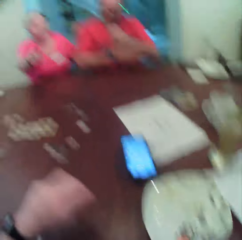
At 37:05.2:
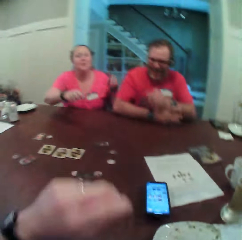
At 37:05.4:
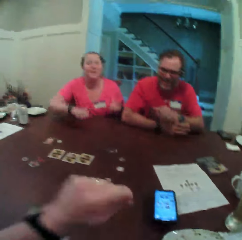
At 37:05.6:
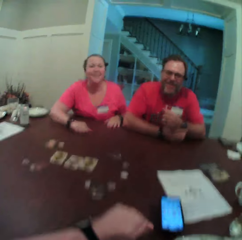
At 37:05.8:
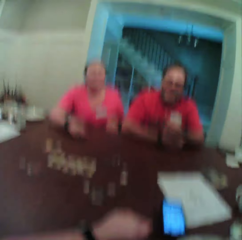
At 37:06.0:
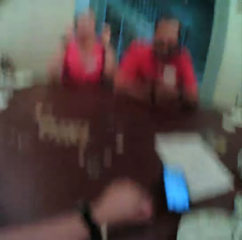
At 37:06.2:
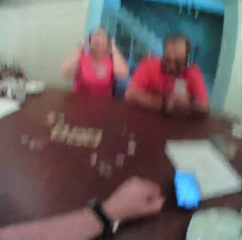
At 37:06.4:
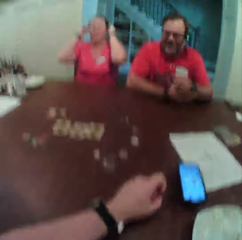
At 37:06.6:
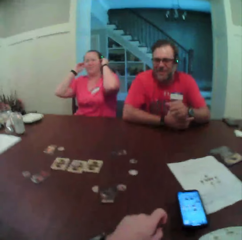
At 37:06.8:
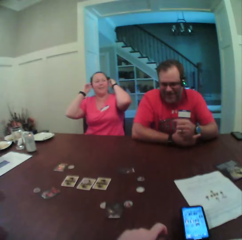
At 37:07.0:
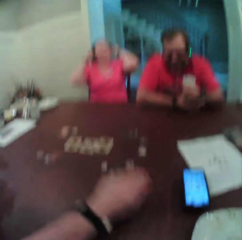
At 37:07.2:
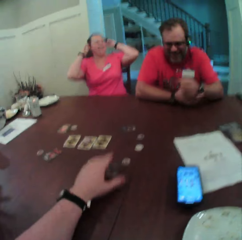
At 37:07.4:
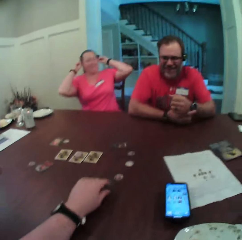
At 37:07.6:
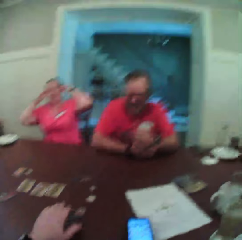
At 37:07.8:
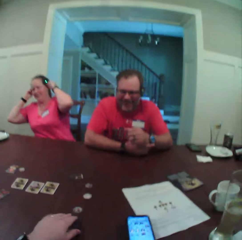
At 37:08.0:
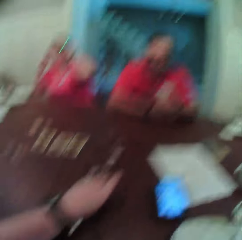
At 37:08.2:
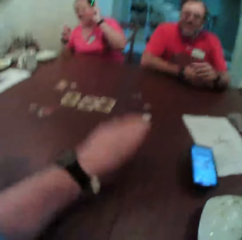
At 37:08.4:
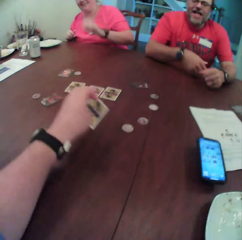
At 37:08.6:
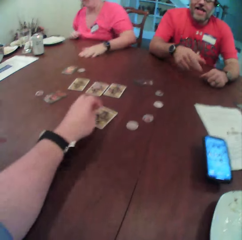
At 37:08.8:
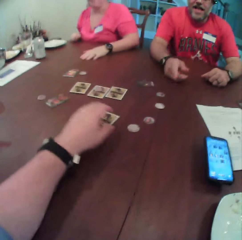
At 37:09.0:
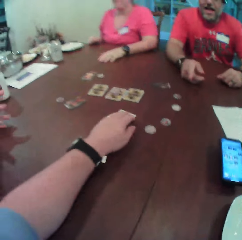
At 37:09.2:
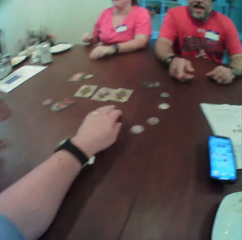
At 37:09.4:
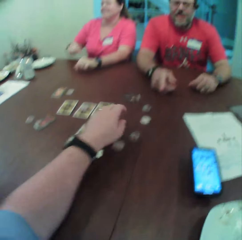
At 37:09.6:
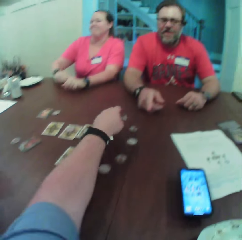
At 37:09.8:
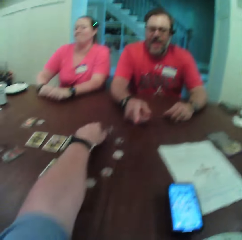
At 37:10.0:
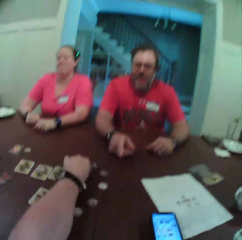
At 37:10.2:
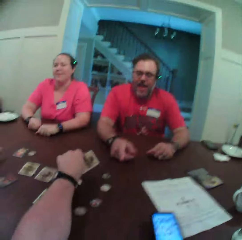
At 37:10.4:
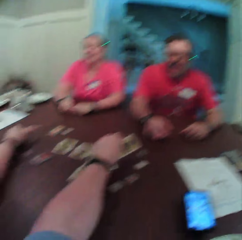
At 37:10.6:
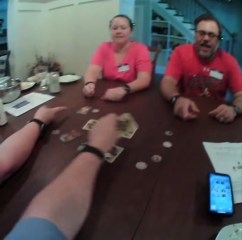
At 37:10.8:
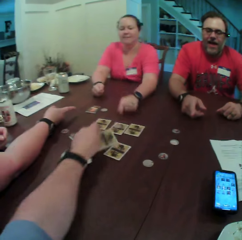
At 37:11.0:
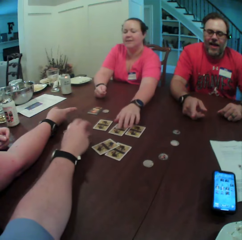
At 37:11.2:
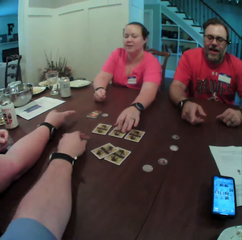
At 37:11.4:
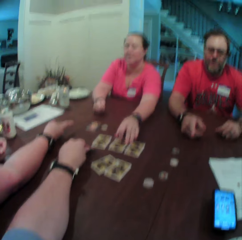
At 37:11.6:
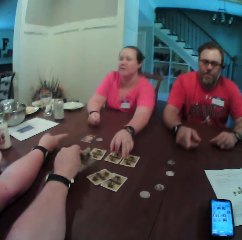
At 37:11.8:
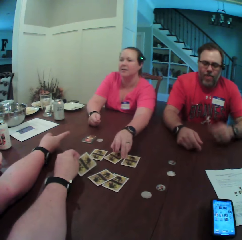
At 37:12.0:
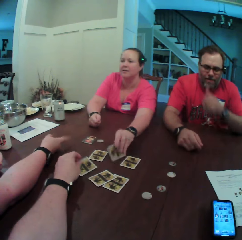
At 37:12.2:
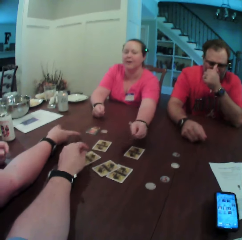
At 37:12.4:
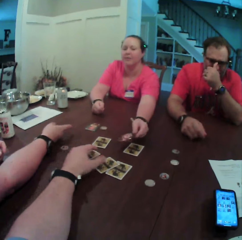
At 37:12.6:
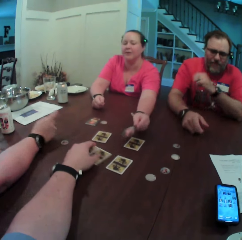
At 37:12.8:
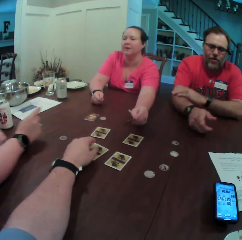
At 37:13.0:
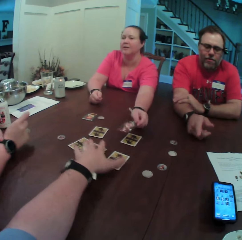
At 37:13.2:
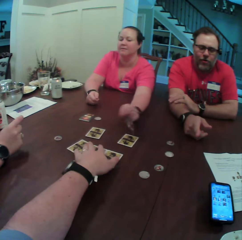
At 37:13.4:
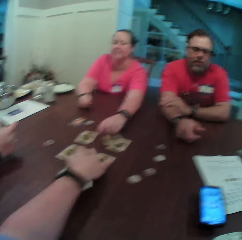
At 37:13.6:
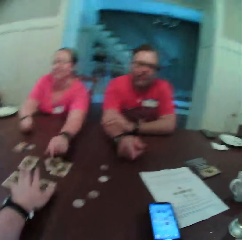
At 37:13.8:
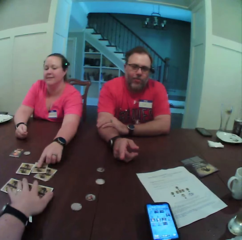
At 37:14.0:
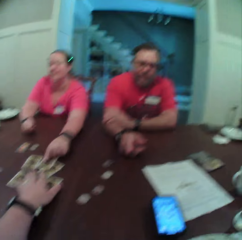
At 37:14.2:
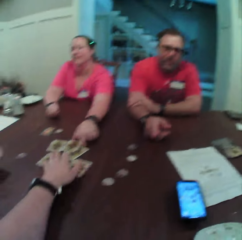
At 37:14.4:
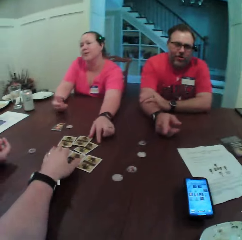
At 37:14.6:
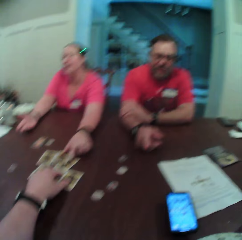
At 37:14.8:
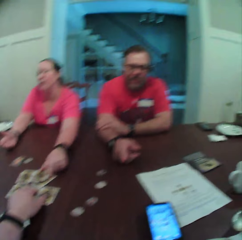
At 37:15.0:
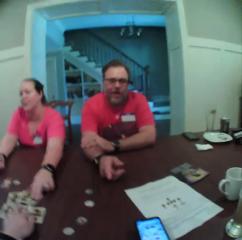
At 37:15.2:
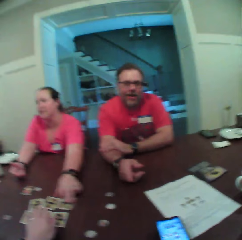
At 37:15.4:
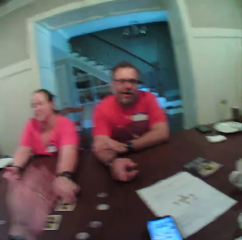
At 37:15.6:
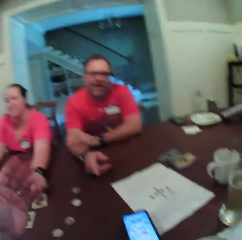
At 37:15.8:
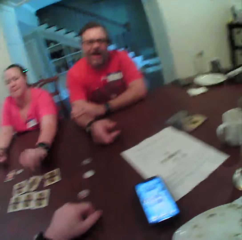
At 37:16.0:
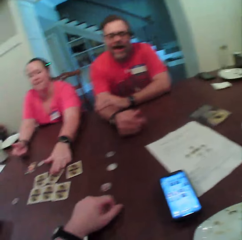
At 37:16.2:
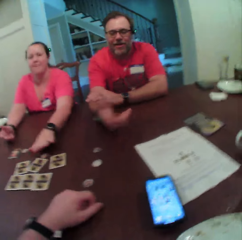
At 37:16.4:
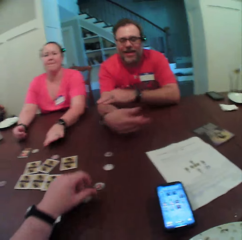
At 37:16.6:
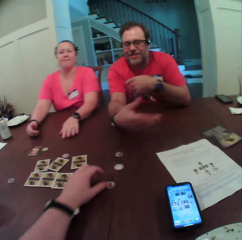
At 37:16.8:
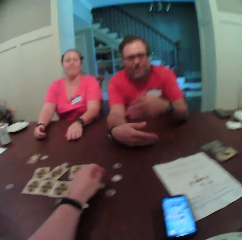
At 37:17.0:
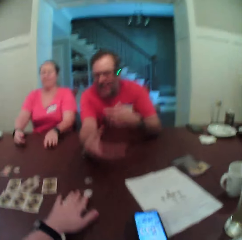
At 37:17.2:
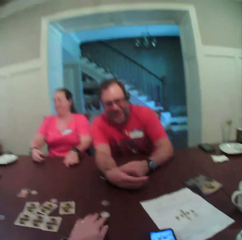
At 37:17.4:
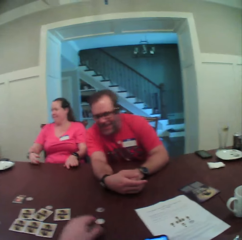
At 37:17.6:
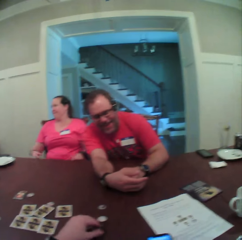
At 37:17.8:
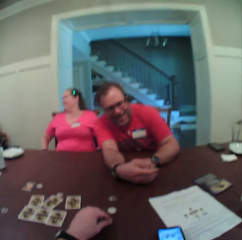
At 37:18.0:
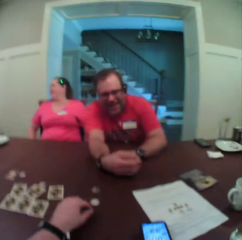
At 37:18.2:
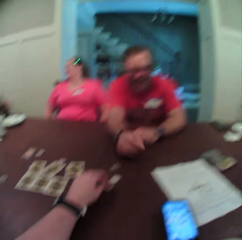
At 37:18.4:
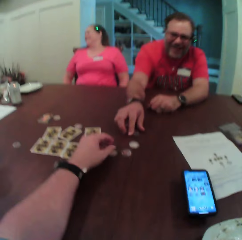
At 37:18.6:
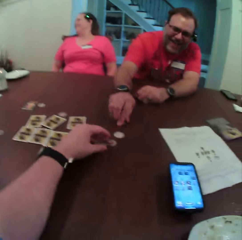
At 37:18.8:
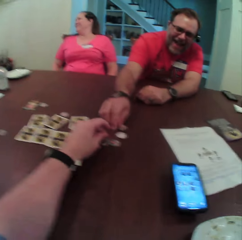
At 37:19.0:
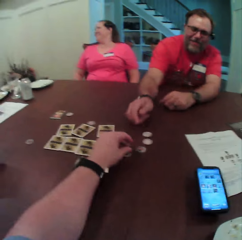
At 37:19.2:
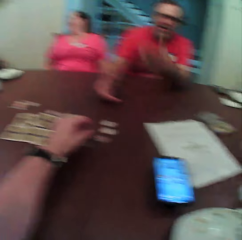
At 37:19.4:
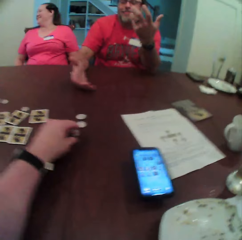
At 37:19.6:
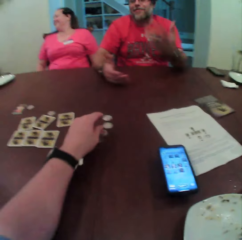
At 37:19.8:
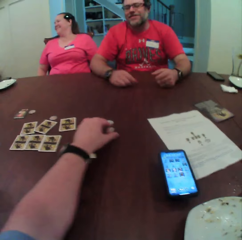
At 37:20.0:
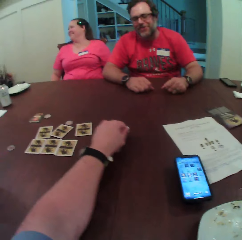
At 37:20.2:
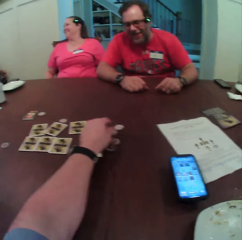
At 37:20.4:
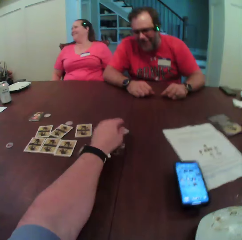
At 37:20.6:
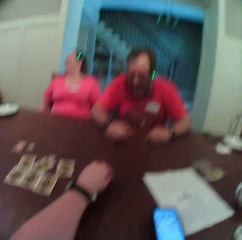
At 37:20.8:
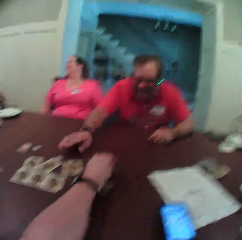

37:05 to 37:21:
The camera wearer turns his head. A woman speaks to the camera wearer, another woman and a man. The camera wearer moves his hand on the table. A person holds their head. The camera wearer opens a card on the table with his left hand. The person laughs. The man speaks to the camera wearer, the first woman and the other woman at the table. The person taps the table. The camera wearer opens a card on the table with his left hand. He moves the cards on the table. The other woman speaks to the first woman. Another person points at the card. The camera wearer opens a card on the table with his hand. The first woman opens a card on the table with her left hand. The first person picks up cards, turns a card on the table and interacts with the other person. The man speaks with the camera wearer. The first person drops a card on the table and drags cards on the table. The first woman moves a card with her left hand. The camera wearer removes his hand from the cards. He arranges the tokens on the table with his left hand. A third person interacts with the camera wearer. The man moves a token with his right hand on the table. The camera wearer picks up coins on the table.

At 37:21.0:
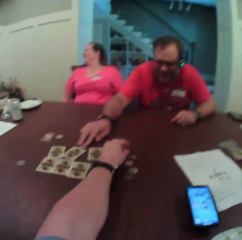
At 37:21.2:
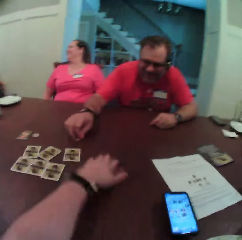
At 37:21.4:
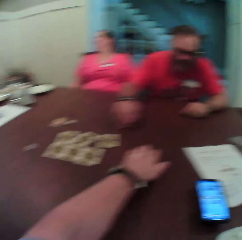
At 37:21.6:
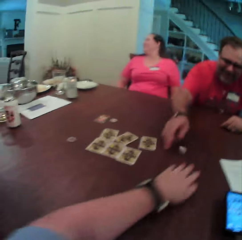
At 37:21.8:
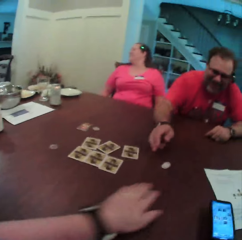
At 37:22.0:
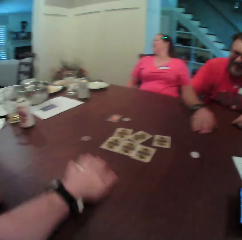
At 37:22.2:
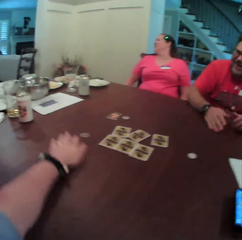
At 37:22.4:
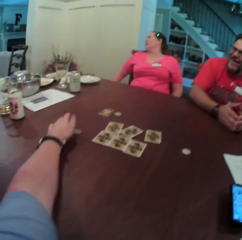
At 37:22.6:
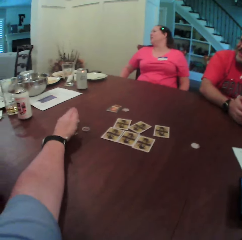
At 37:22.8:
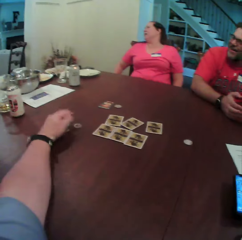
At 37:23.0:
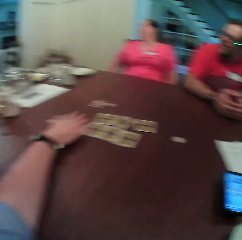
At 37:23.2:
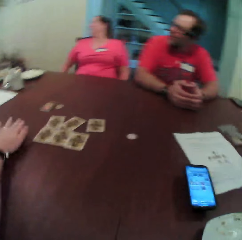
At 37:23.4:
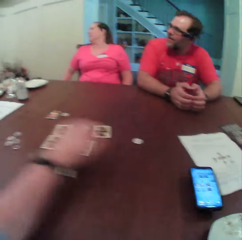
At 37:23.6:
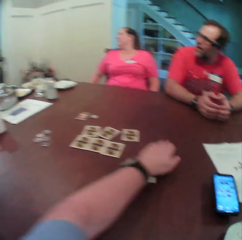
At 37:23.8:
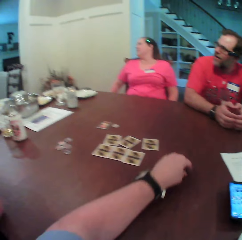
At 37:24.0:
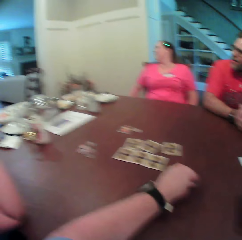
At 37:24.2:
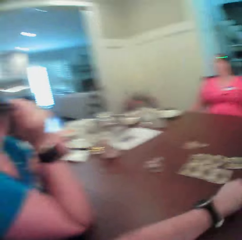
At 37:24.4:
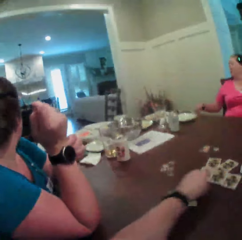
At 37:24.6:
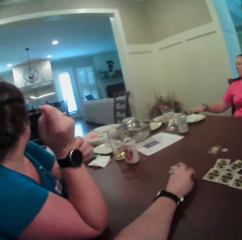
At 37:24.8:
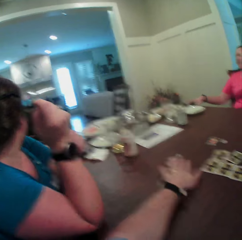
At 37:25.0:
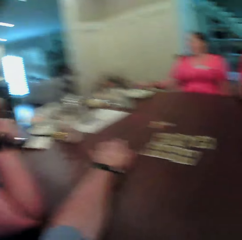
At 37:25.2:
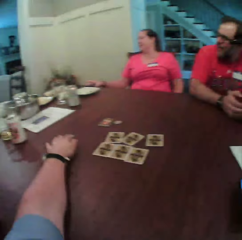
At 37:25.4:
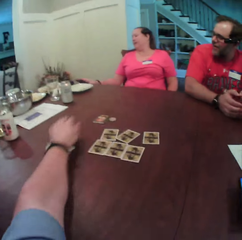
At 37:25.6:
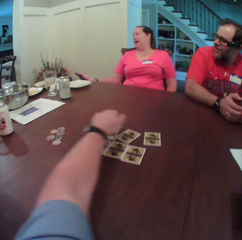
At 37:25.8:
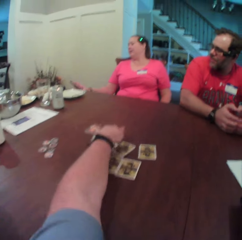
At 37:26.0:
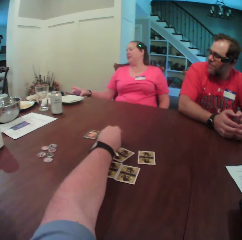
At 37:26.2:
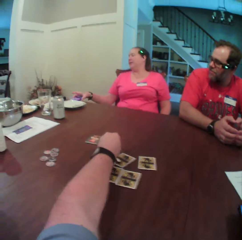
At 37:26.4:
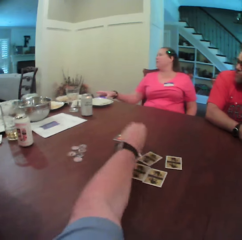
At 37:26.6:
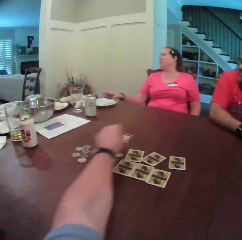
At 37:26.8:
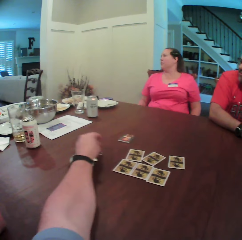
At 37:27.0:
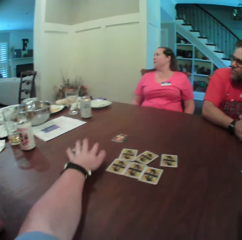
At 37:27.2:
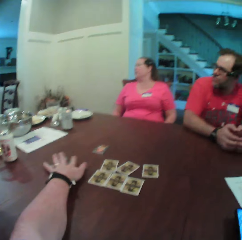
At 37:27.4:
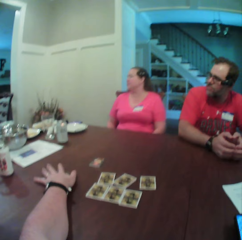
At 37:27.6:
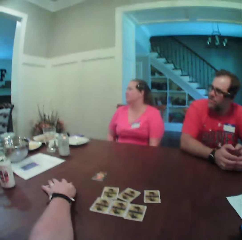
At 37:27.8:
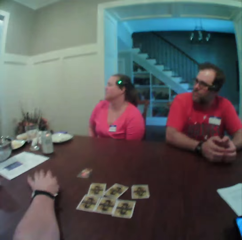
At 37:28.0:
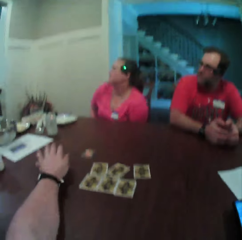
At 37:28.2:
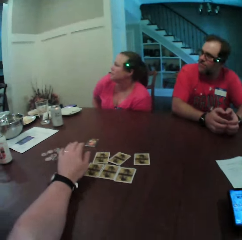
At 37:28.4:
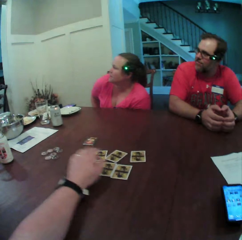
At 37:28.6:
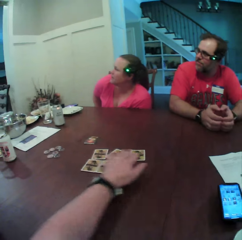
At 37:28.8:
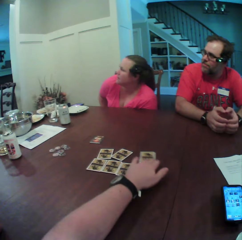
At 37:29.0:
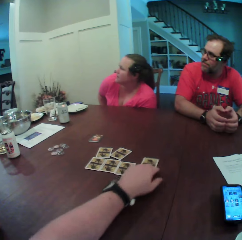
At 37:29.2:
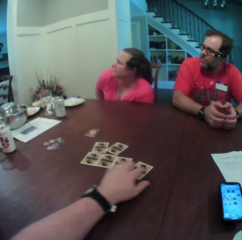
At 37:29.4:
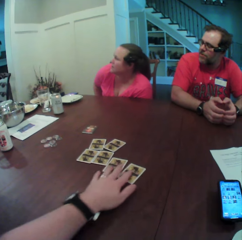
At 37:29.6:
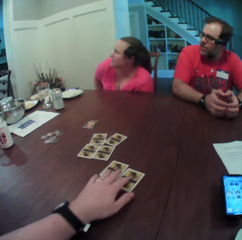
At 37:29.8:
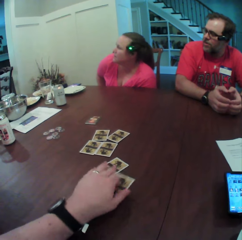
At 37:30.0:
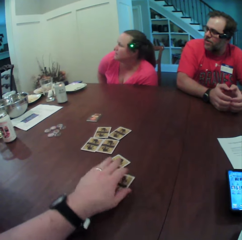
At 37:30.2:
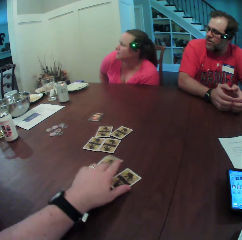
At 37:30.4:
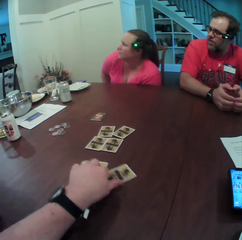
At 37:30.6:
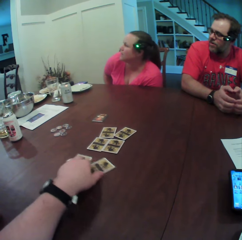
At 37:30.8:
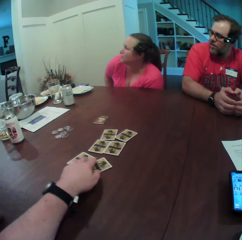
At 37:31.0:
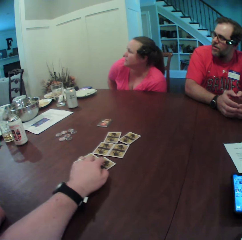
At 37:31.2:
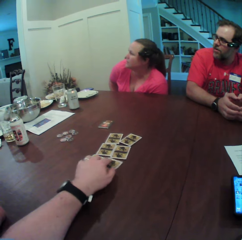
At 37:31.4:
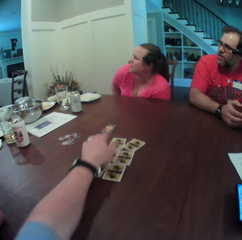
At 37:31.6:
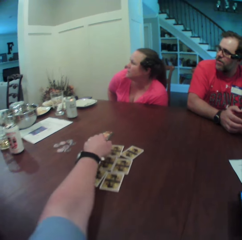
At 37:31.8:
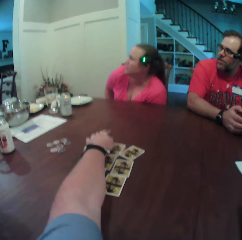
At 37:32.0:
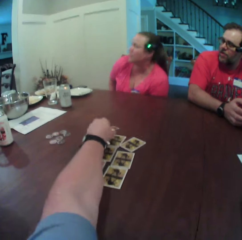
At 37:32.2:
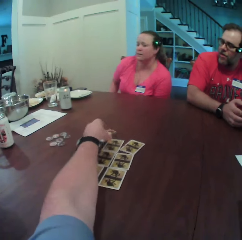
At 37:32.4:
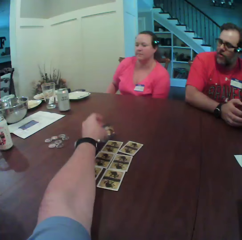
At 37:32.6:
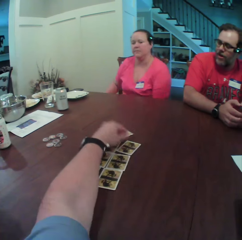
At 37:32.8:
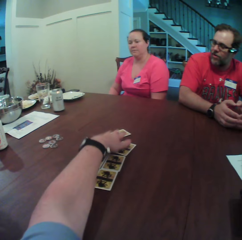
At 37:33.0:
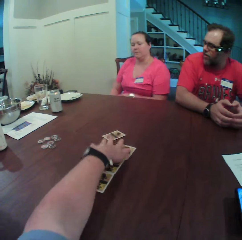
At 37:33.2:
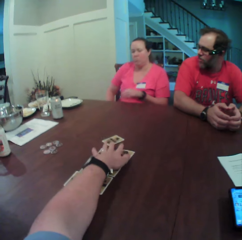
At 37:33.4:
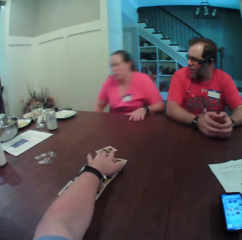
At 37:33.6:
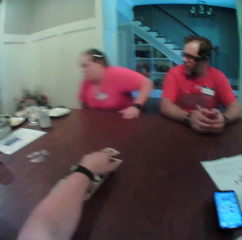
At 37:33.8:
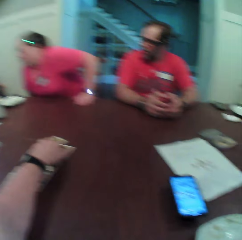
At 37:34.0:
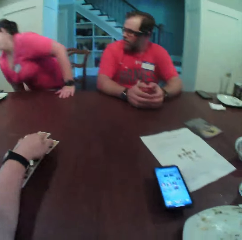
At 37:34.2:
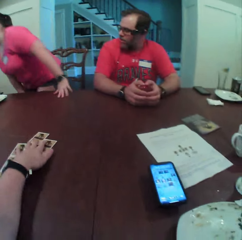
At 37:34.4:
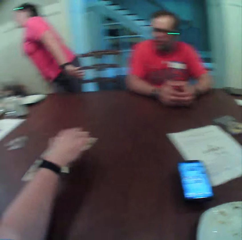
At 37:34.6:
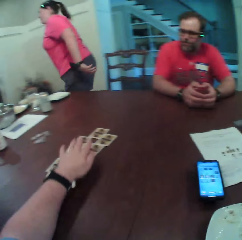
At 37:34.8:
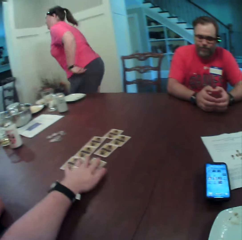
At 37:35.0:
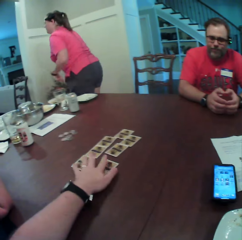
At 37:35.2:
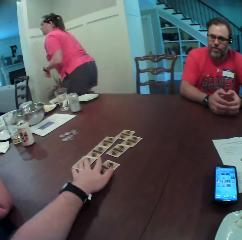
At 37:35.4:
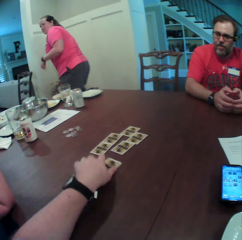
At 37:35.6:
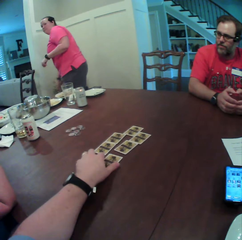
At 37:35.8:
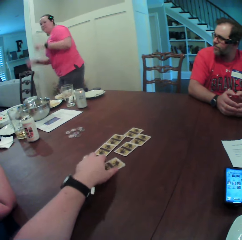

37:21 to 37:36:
A man moves a token with his right hand on the table. The camera wearer picks up a card on the table. He arranges the tokens on the table with his left hand. He drops coins on the table. He picks up another coin on the table. He turns his head. A woman checks her phone with her right hand. The camera wearer picks up another coin on the table. He collects the coins together. He arranges the cards on the table with his left hand. He moves the cards on the table. The man speaks to the woman. The camera wearer picks up another card. The woman stands up from a chair. The woman walks from the table in the room. The camera wearer arranges the cards on the table with his hand.
